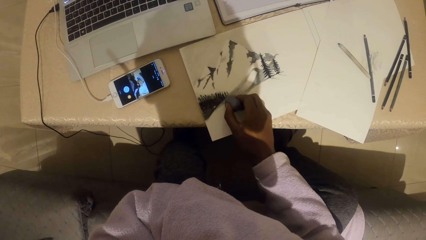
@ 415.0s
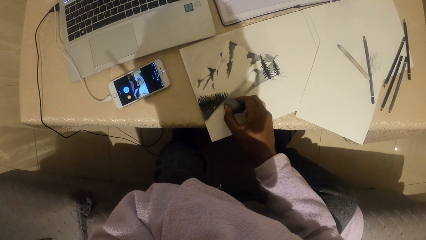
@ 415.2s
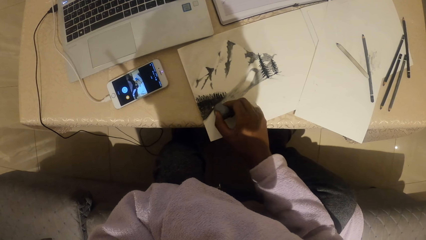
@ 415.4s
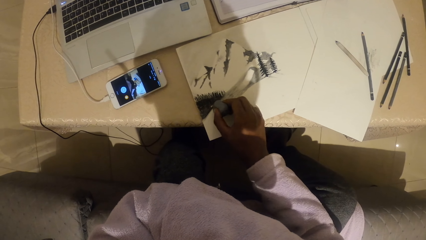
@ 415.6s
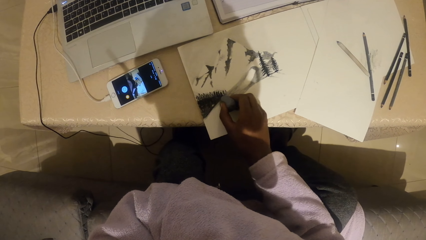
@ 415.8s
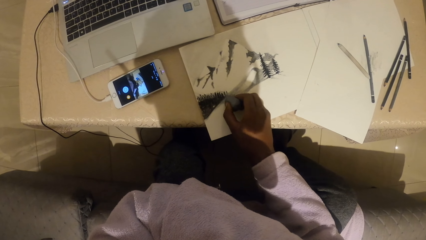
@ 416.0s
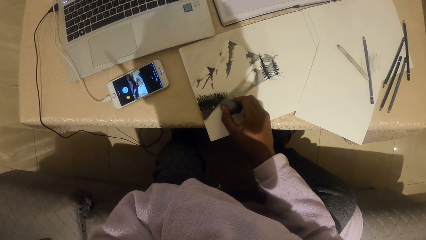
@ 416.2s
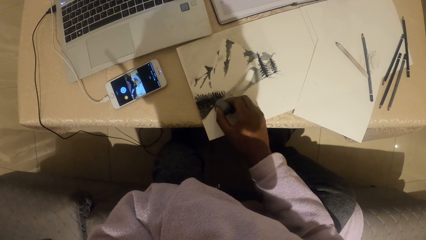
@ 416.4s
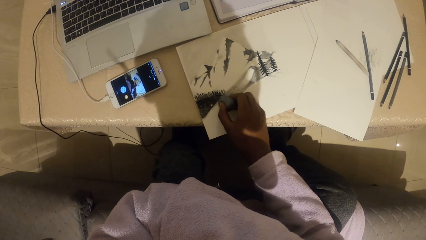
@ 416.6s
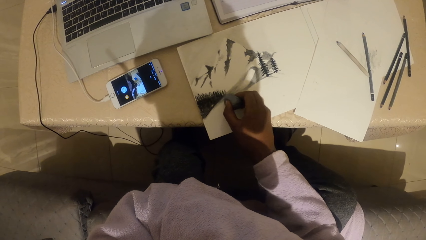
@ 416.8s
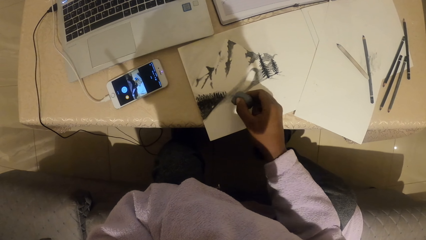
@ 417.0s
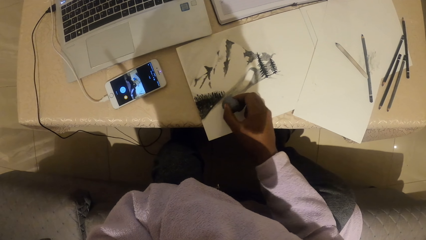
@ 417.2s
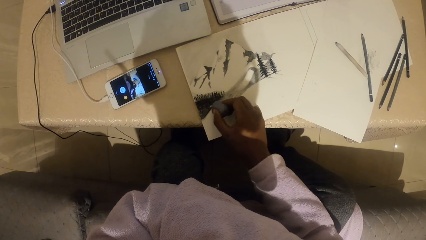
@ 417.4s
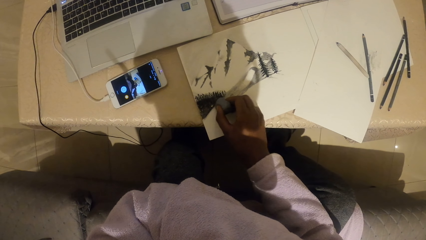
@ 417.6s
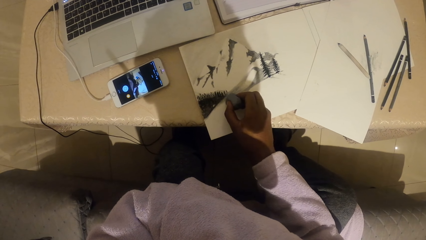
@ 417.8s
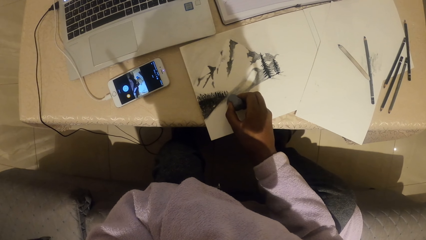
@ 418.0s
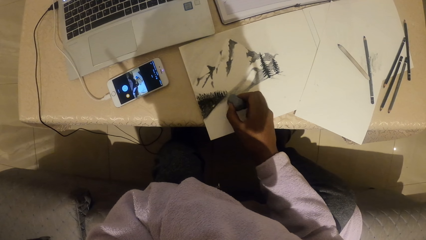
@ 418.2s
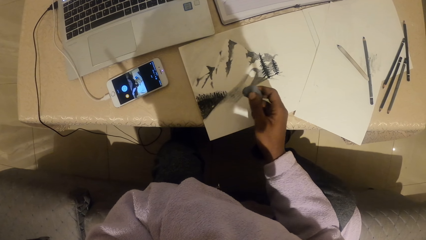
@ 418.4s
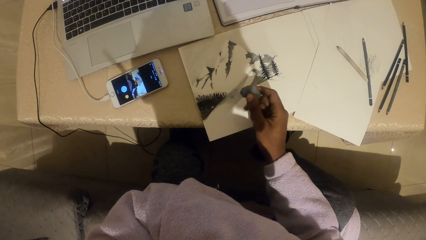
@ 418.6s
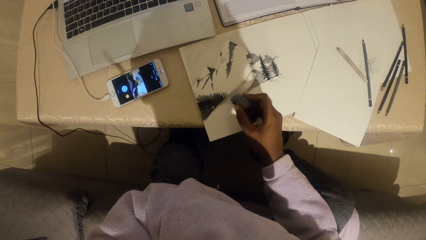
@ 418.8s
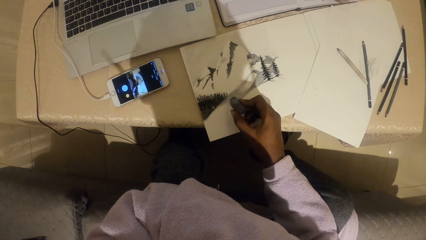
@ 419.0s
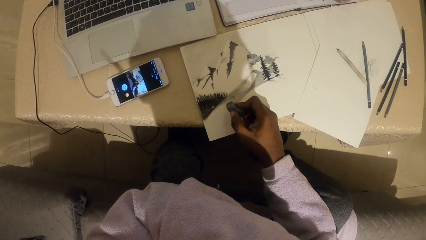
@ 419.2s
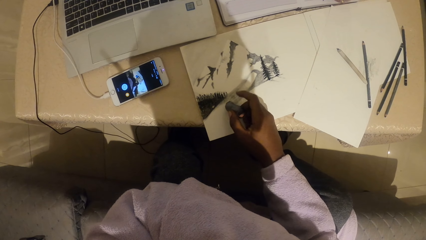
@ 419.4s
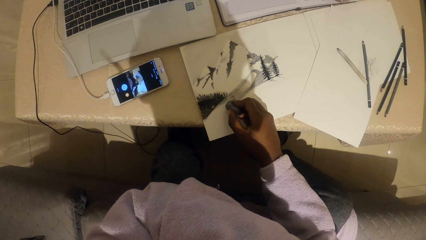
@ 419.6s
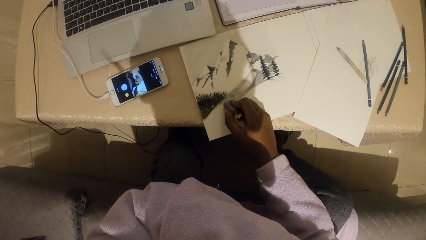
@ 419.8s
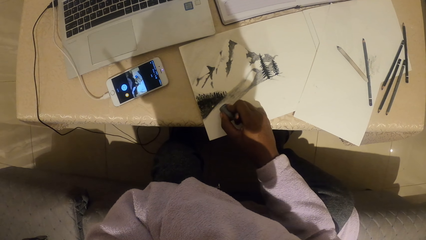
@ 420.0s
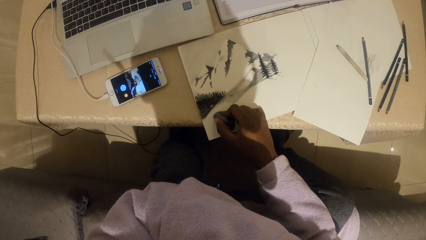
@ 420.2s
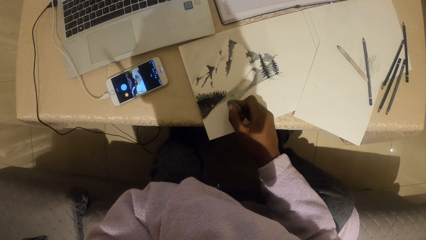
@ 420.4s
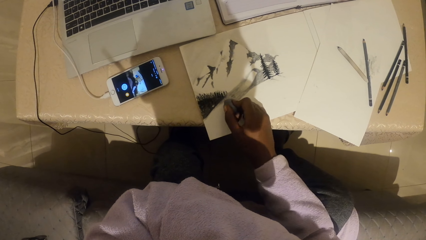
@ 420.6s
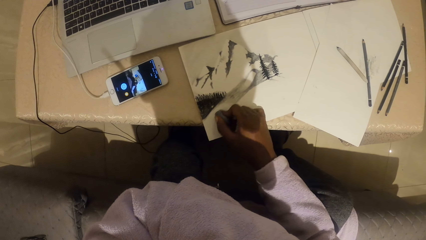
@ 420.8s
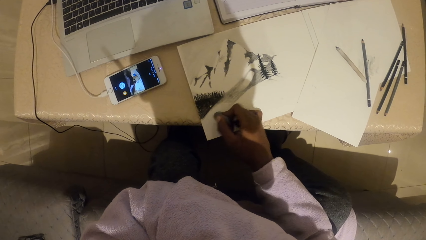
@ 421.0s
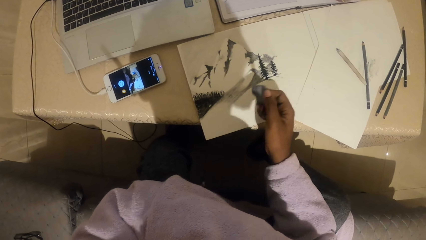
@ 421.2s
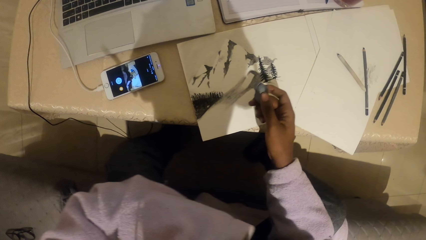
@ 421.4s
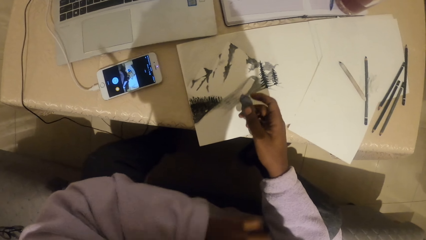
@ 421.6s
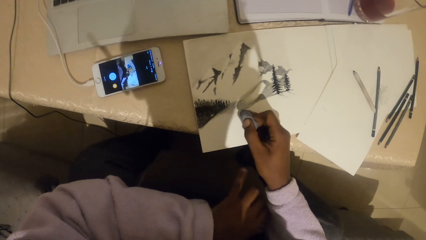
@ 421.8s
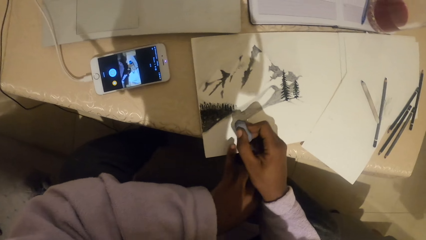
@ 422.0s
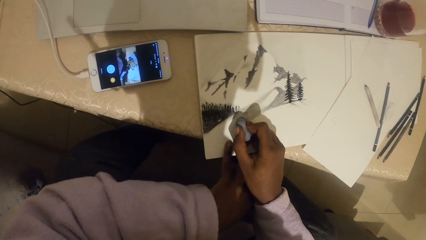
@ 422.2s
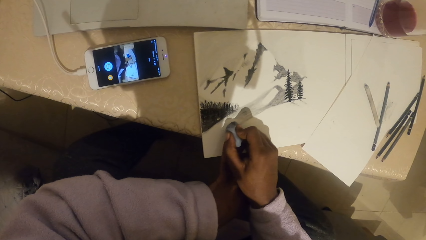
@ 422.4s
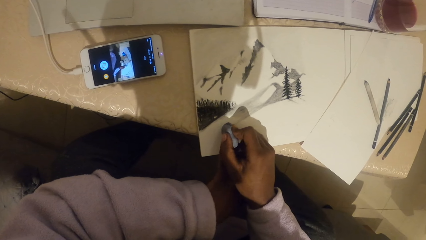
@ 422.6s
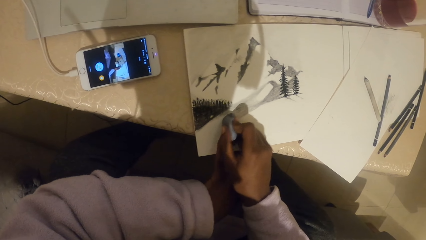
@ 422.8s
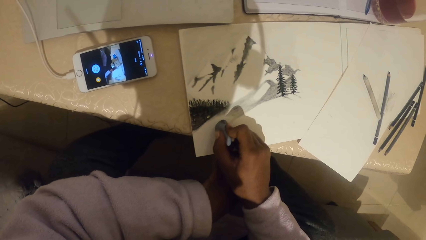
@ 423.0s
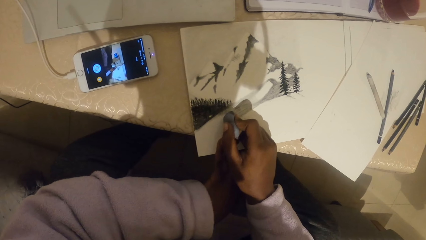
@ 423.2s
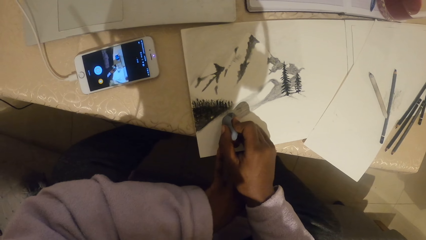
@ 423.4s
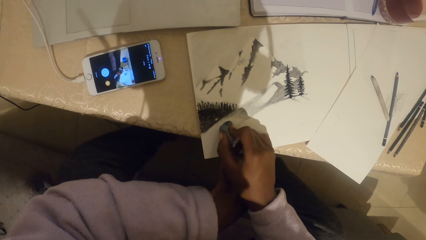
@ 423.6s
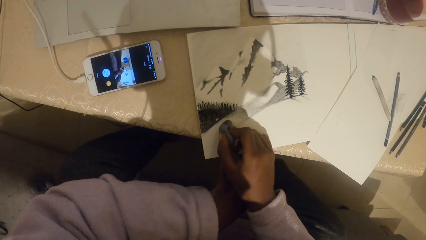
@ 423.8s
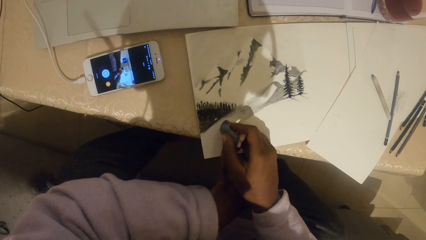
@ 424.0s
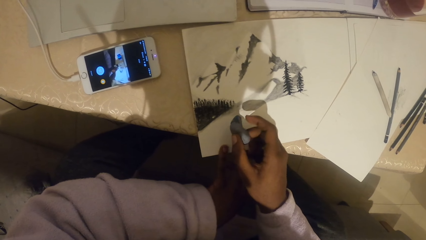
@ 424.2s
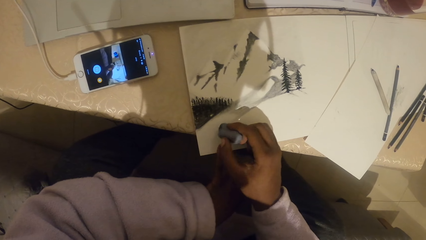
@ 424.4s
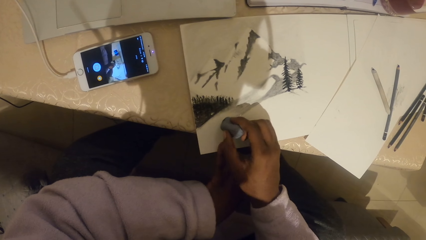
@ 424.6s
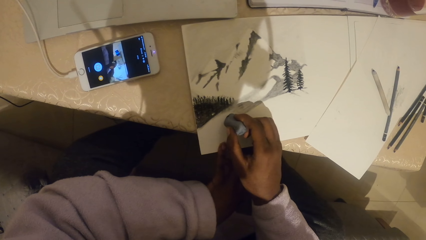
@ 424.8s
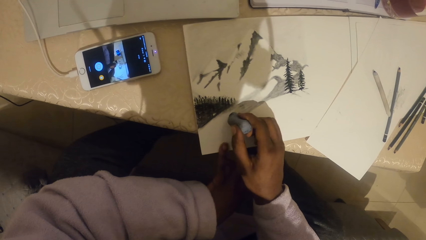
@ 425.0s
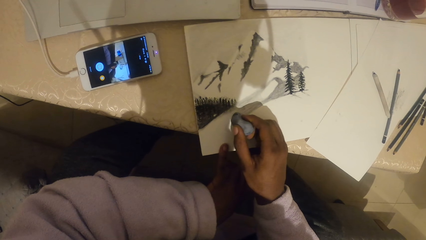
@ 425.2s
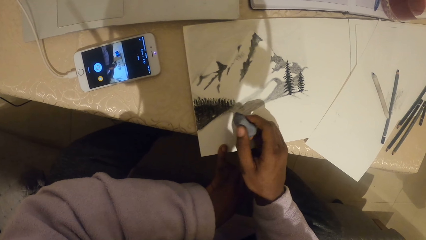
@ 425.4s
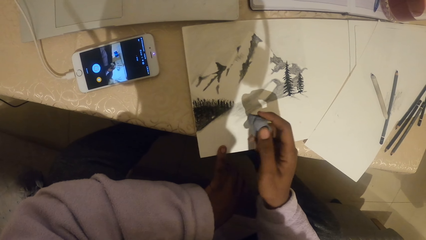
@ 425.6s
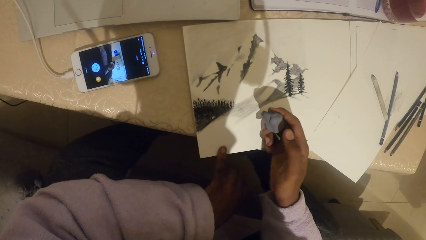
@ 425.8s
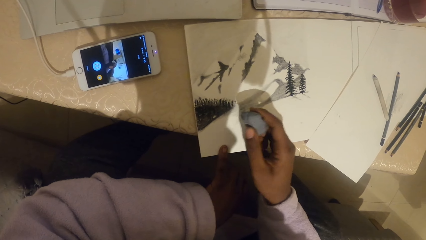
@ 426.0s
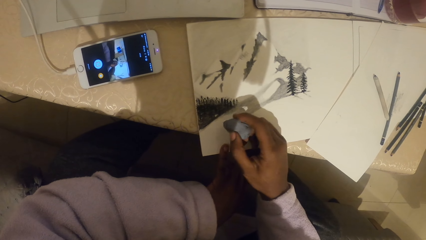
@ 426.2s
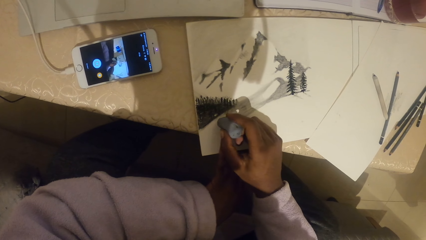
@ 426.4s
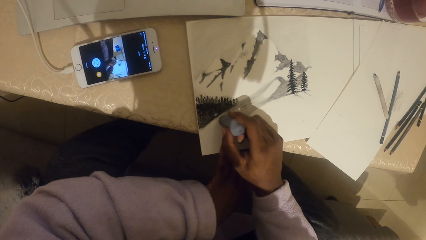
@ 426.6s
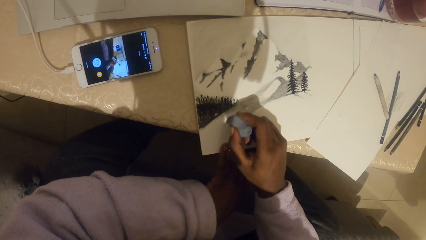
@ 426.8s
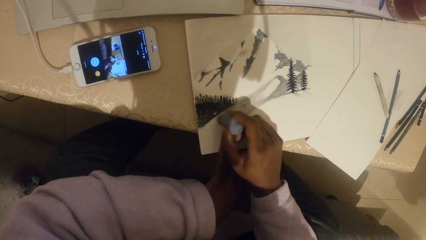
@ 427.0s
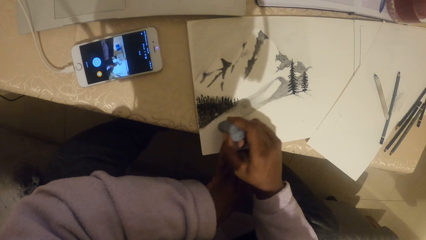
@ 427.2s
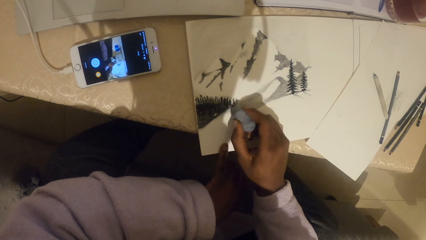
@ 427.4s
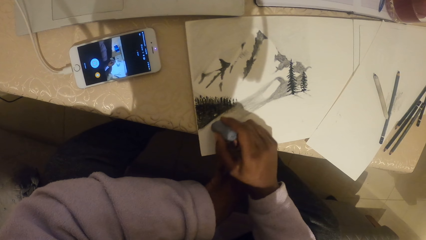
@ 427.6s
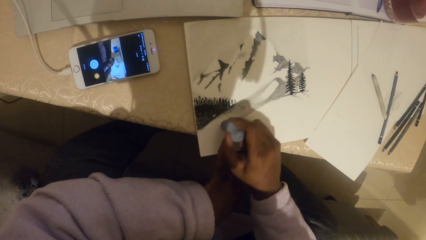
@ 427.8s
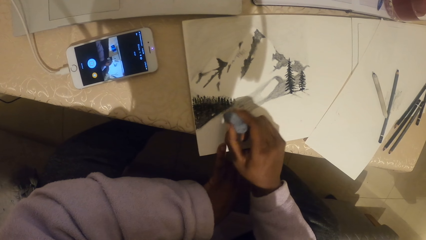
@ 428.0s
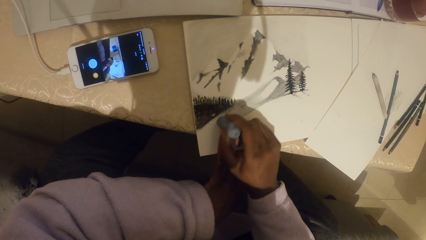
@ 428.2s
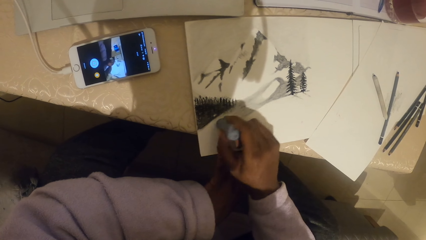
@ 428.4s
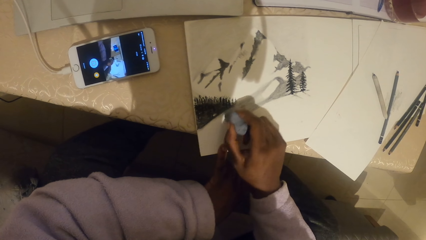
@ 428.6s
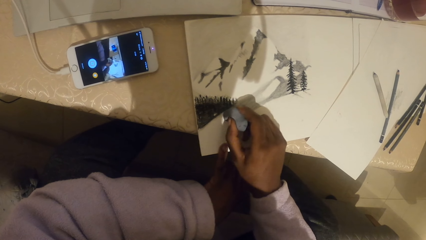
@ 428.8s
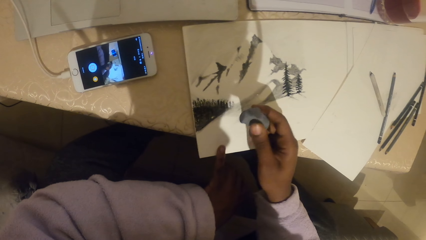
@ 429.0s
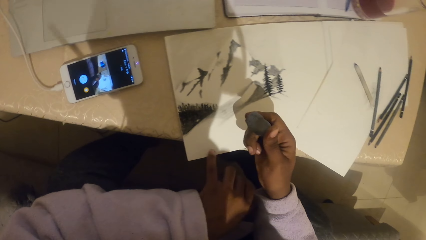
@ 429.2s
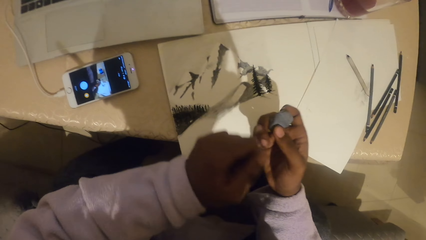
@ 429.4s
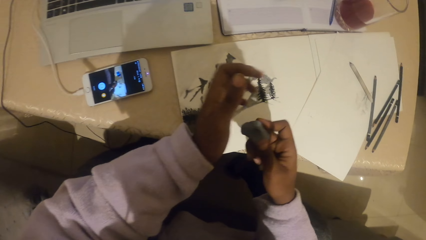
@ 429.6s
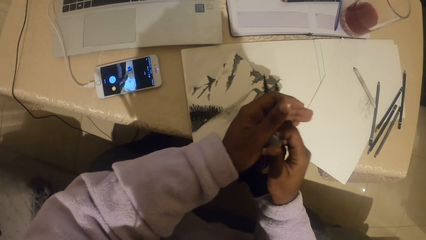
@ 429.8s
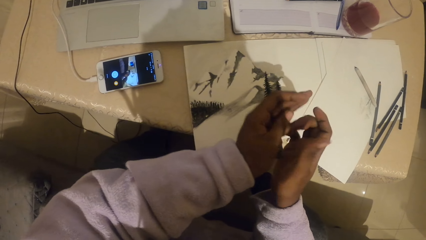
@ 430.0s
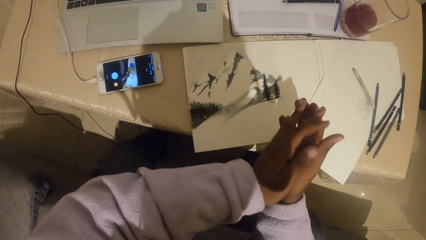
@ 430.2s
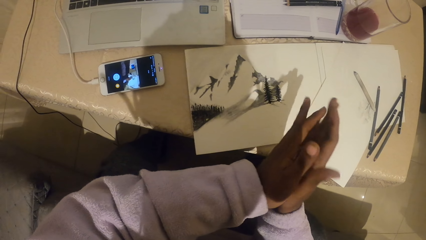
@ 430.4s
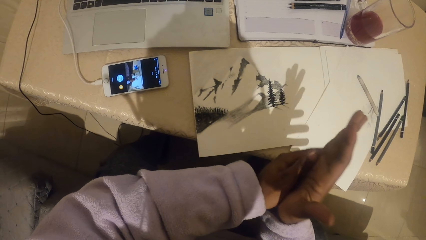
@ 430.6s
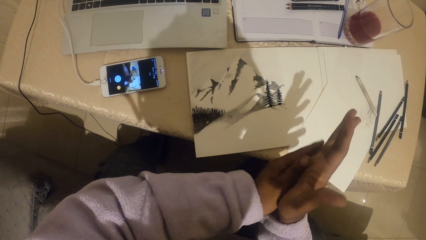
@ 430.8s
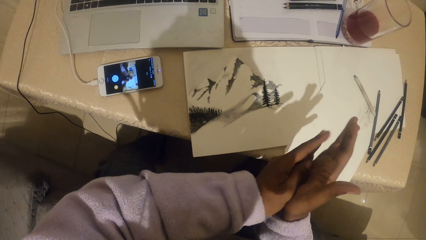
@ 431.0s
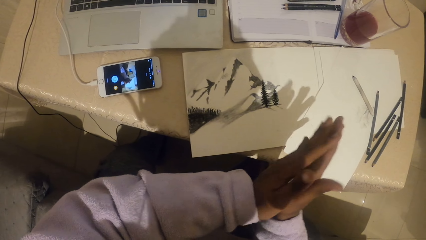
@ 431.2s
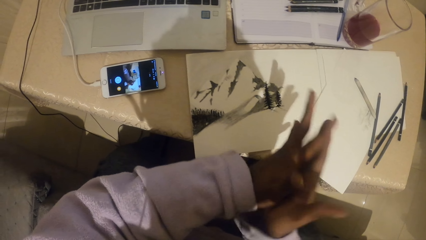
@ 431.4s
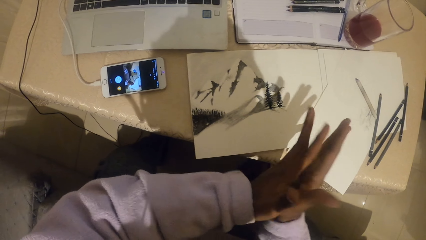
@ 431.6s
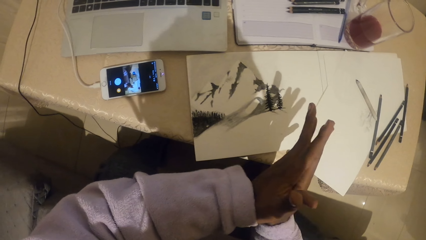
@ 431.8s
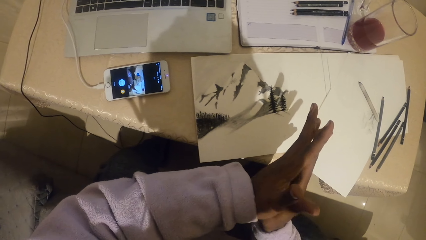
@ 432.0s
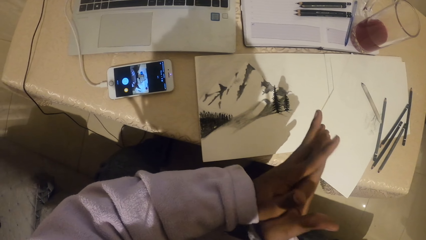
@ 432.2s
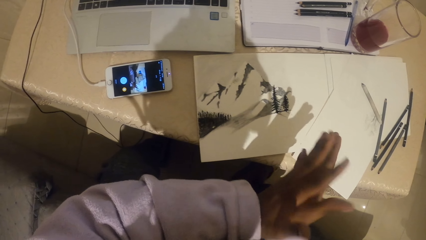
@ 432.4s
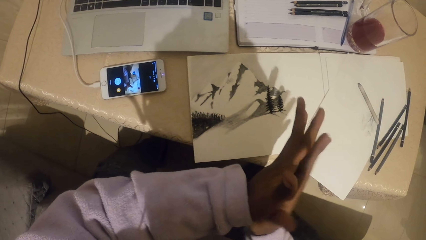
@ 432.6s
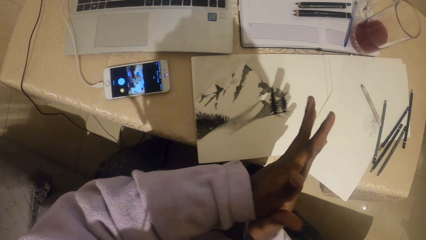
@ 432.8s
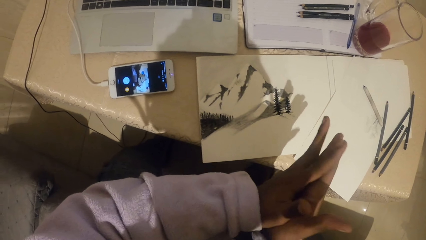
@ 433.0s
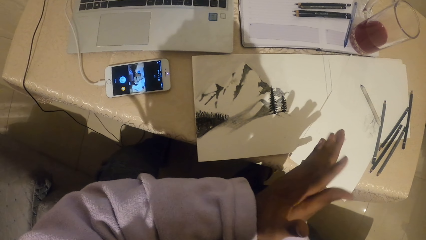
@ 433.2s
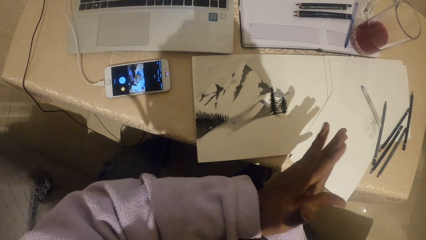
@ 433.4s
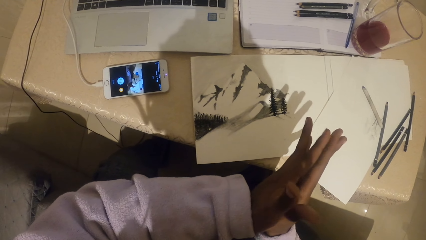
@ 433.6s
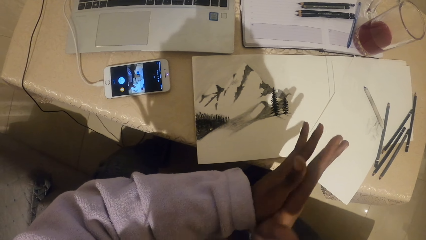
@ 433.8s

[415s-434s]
The camera wearer squeezes the eraser with his hands. He rubs the eraser in between his hands.
